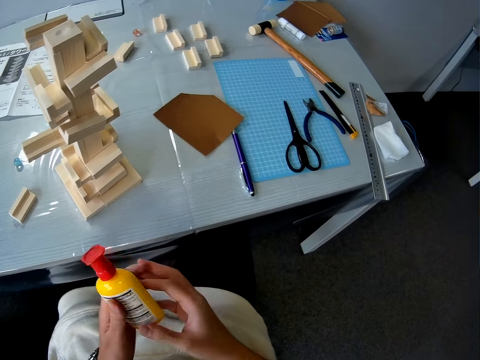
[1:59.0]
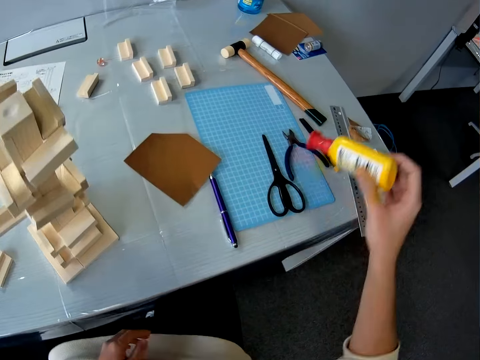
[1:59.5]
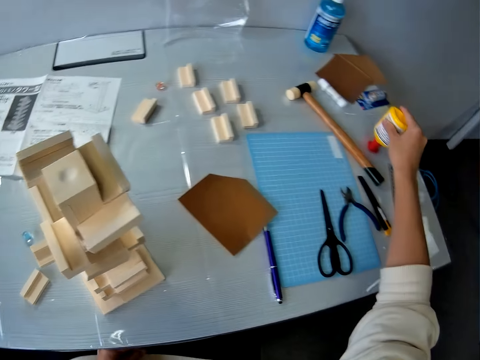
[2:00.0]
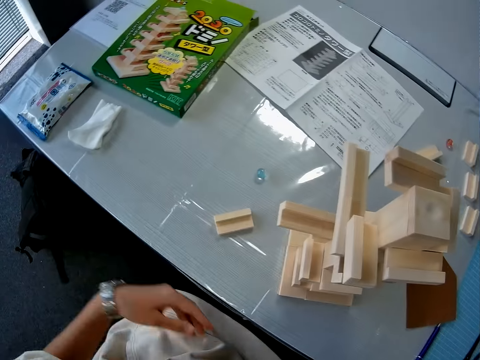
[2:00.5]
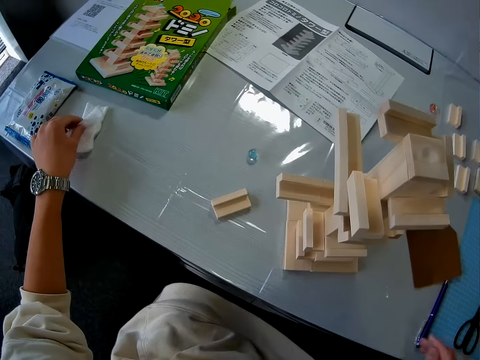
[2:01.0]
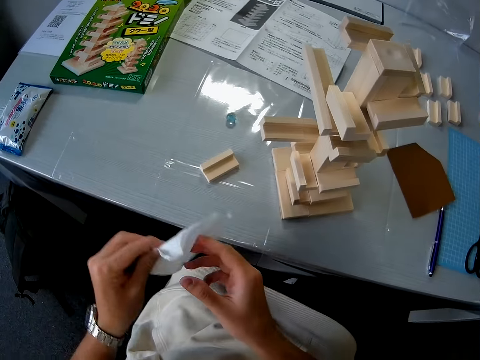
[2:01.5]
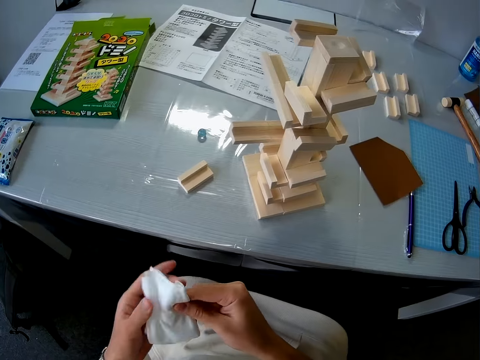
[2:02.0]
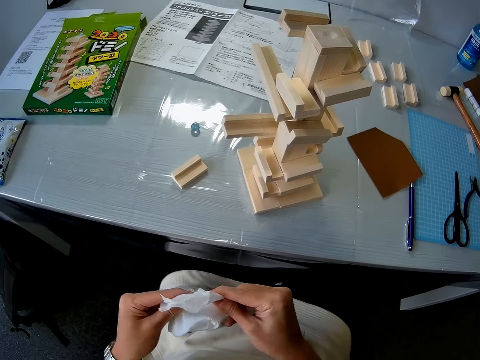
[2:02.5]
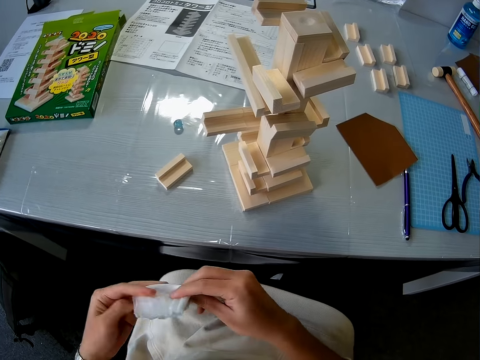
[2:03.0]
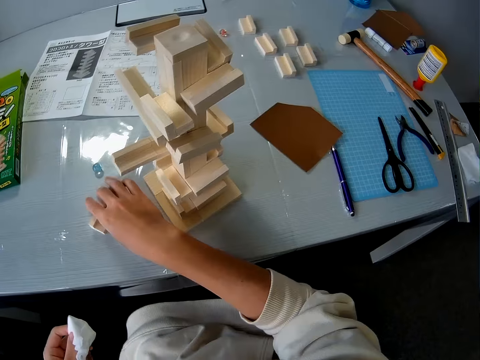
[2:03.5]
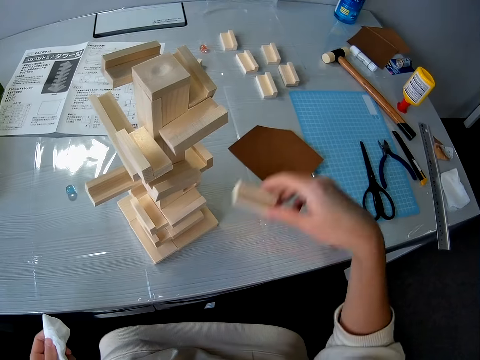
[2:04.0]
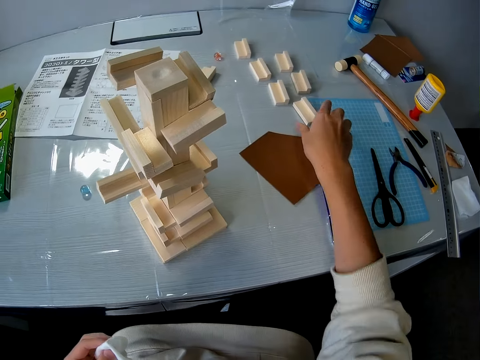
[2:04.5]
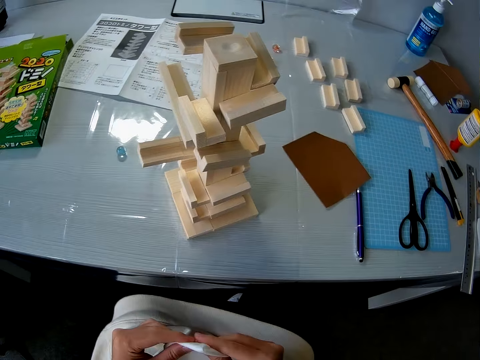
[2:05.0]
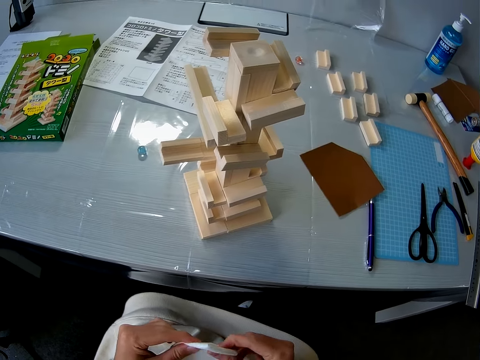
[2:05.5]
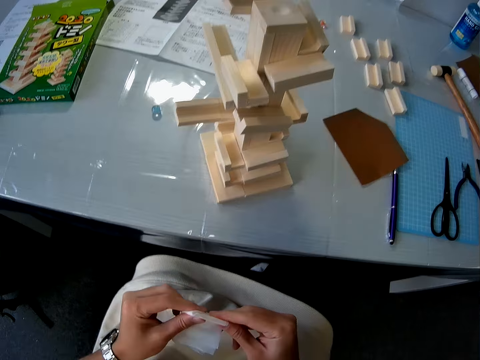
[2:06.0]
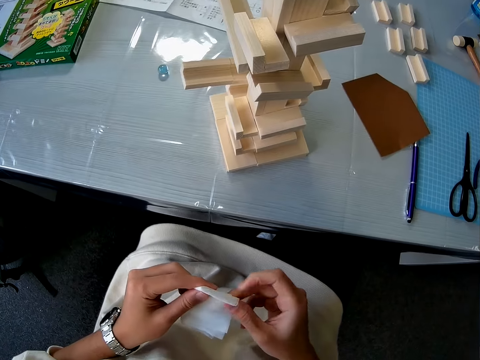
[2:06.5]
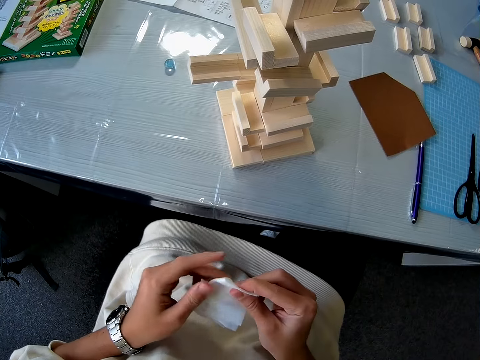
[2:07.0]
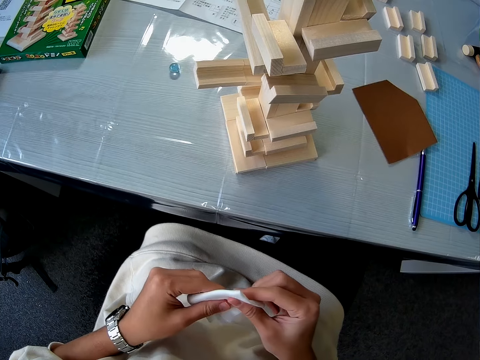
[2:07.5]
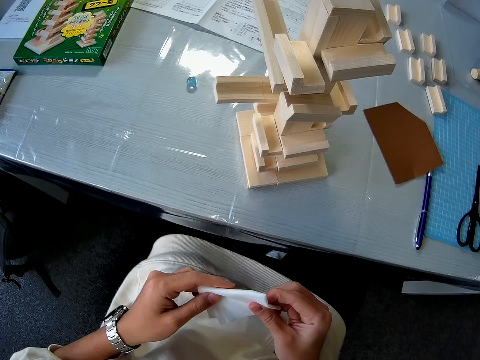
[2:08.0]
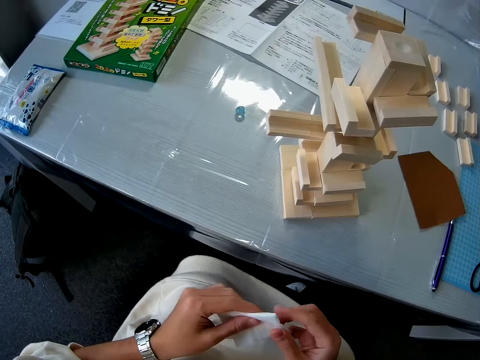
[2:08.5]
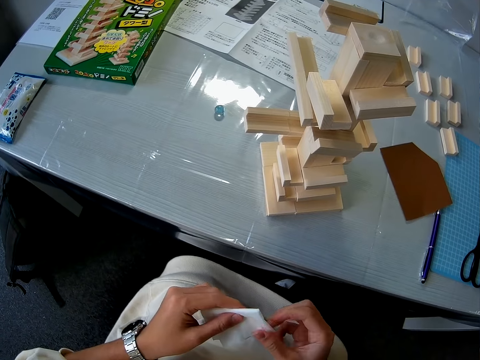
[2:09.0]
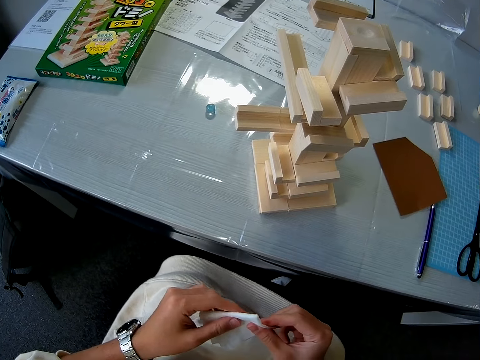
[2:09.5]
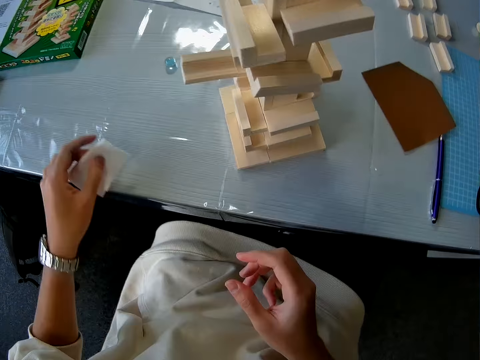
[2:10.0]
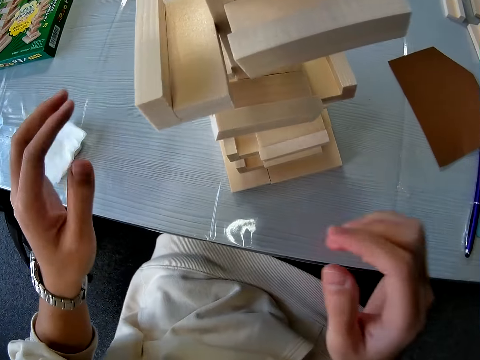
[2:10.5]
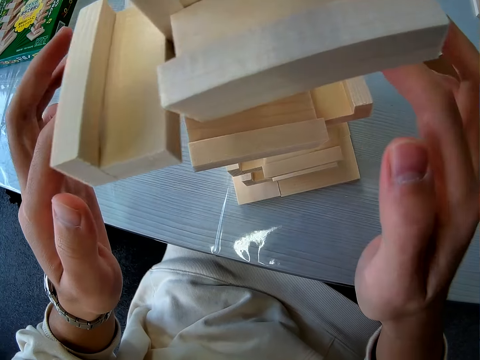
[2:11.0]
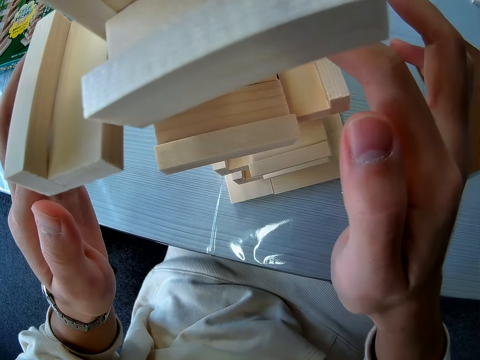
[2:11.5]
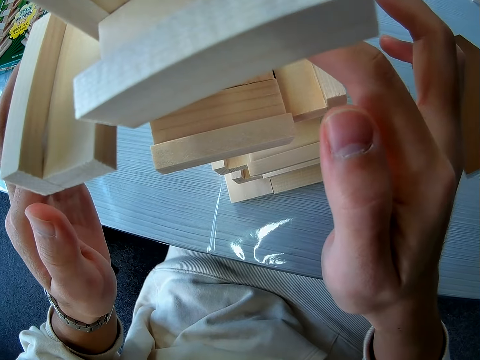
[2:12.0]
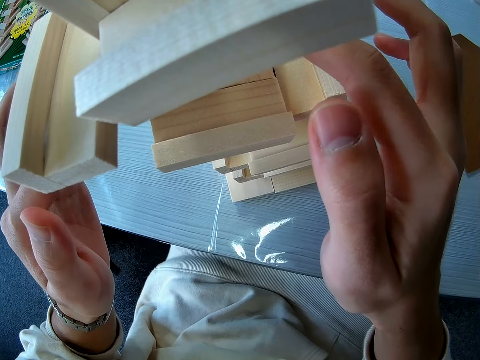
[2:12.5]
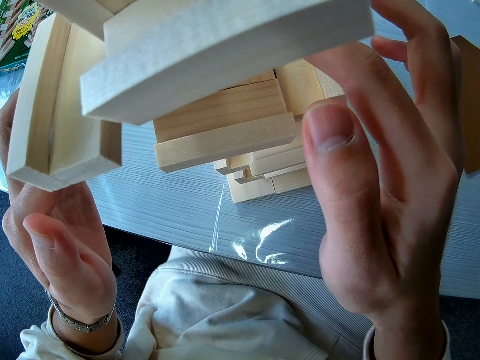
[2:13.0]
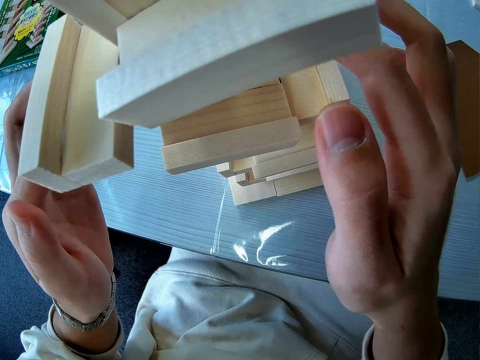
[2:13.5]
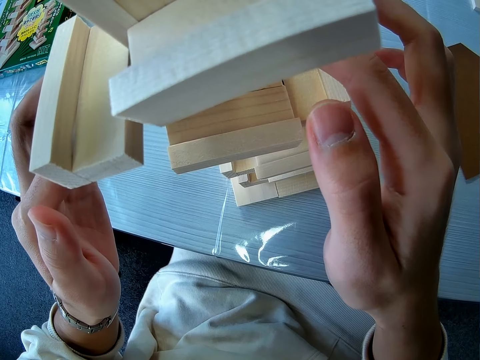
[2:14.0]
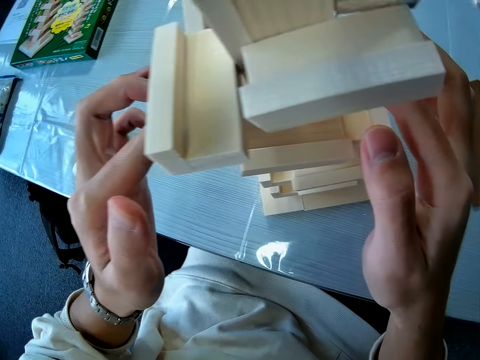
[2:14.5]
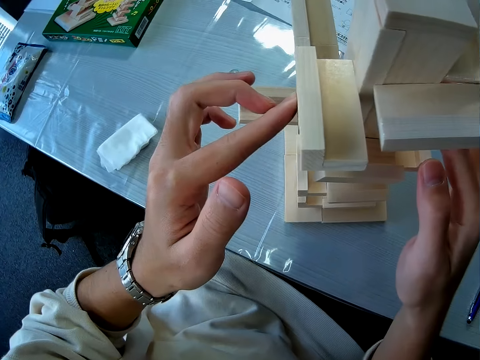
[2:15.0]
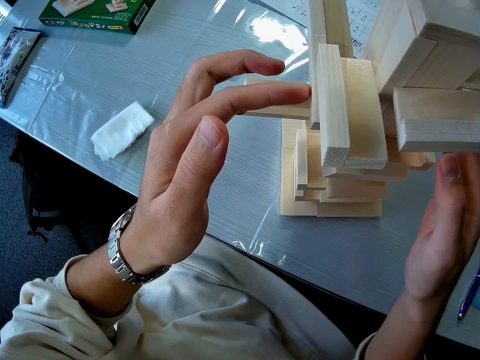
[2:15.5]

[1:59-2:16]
The camera wearer rolls the glass ball down the wooden topple brick game. He puts the bottle on the table. He picks up a tissue paper from the table with his left hand. He wipes his fingers with the tissue paper. He picks up a wooden piece from the table with his right hand. He folds the tissue. He drops the wooden piece on the table. He wipes his fingers with the tissue paper. He touches the tissue paper. He drops the tissue paper on the table. He adjusts the wooden topple brick game with his two hands. He touches the arranged woods.

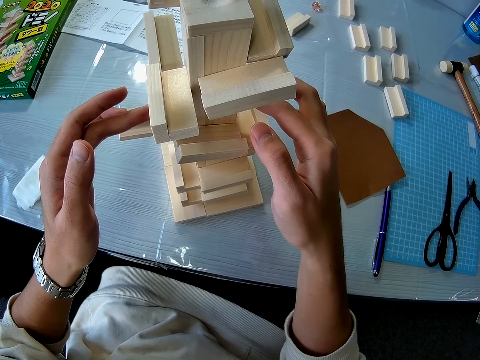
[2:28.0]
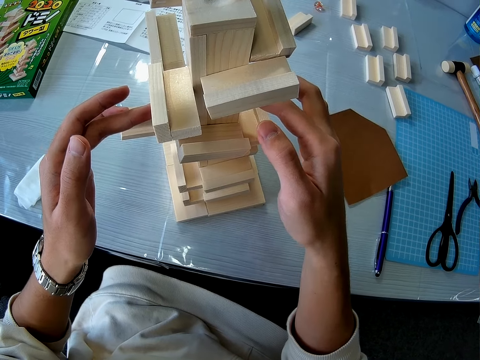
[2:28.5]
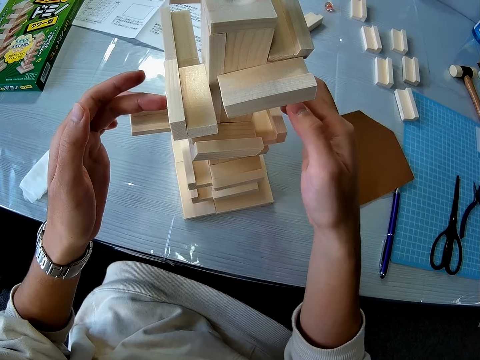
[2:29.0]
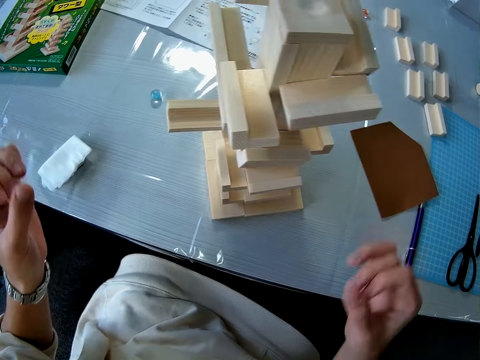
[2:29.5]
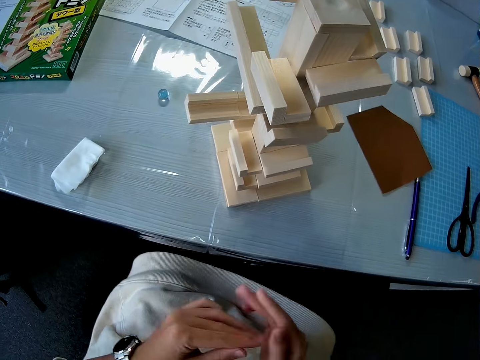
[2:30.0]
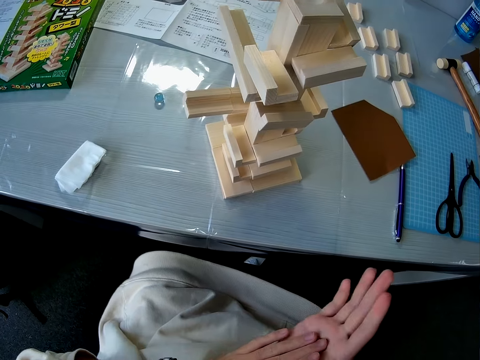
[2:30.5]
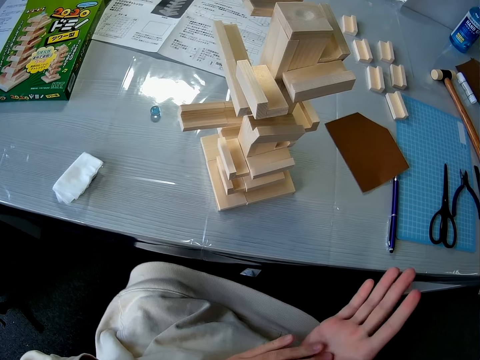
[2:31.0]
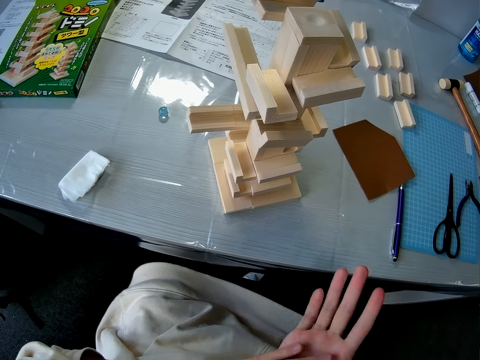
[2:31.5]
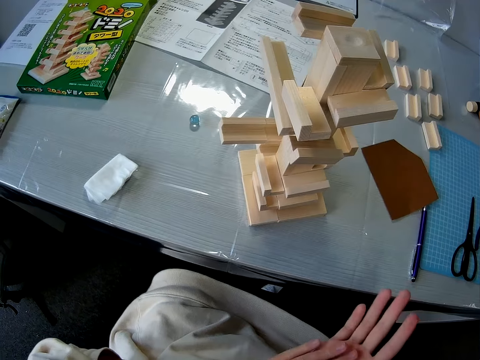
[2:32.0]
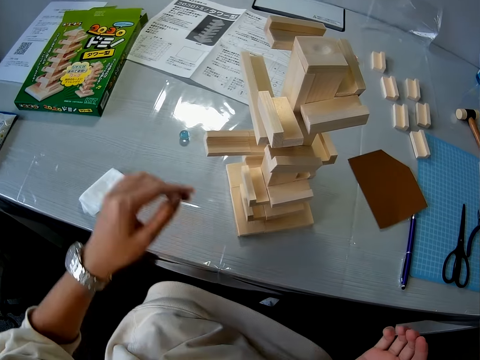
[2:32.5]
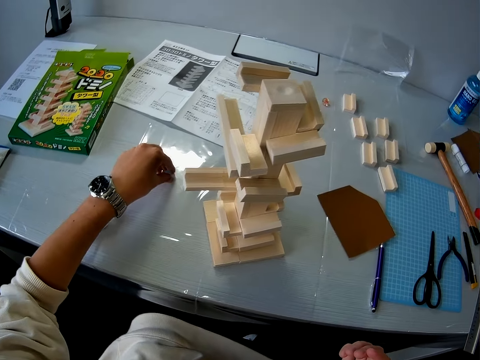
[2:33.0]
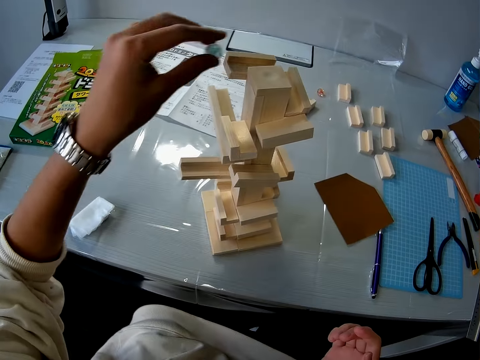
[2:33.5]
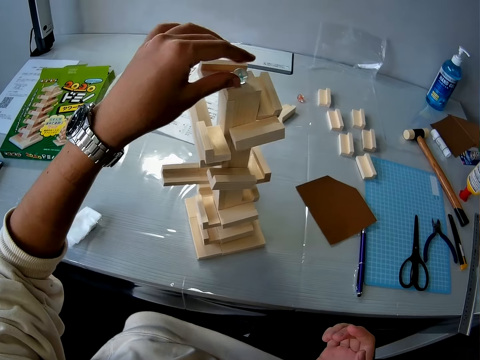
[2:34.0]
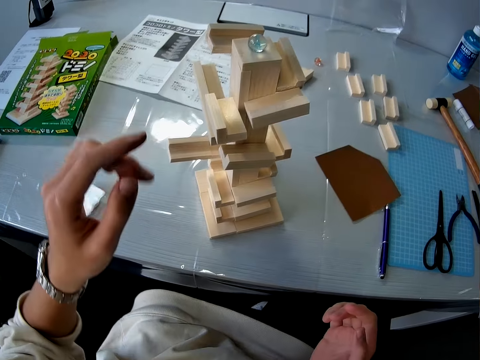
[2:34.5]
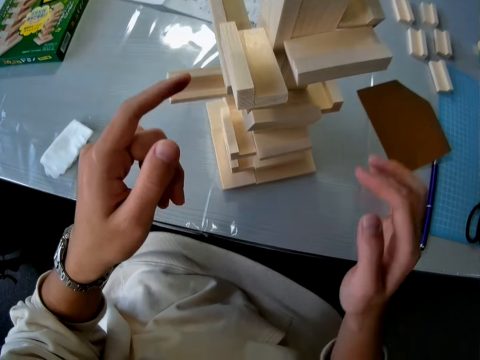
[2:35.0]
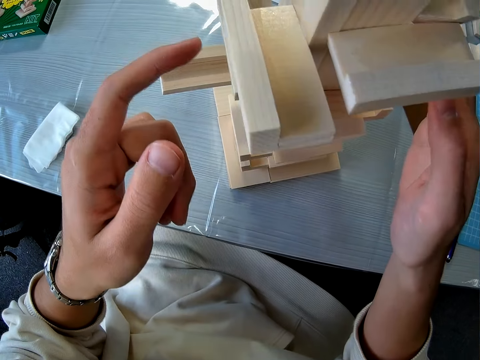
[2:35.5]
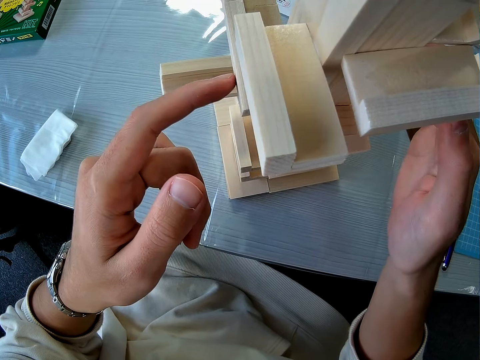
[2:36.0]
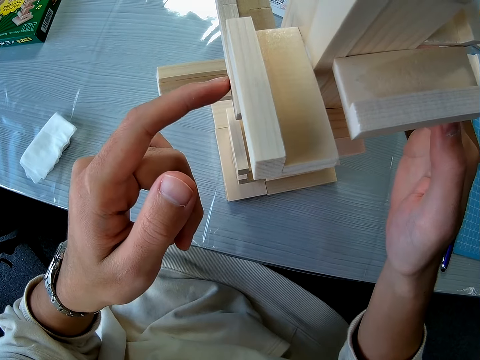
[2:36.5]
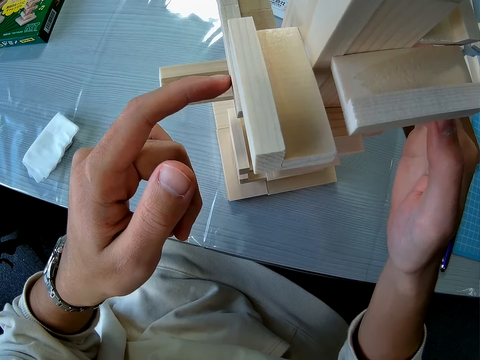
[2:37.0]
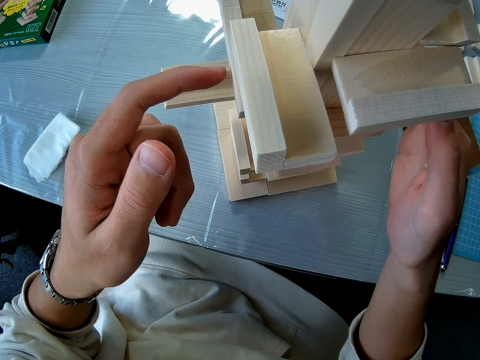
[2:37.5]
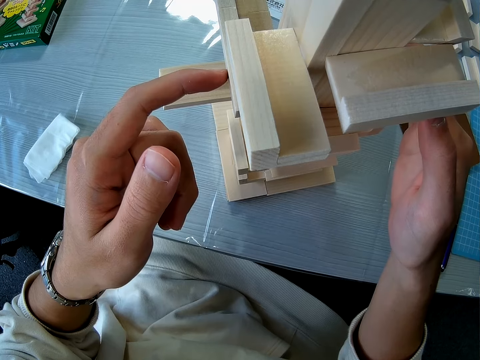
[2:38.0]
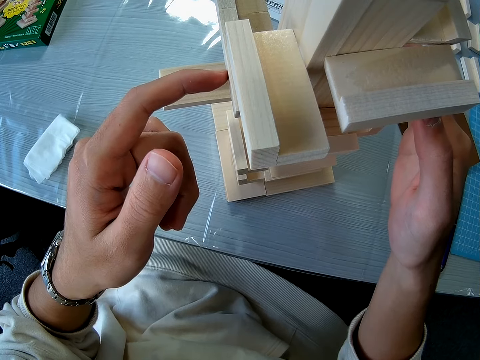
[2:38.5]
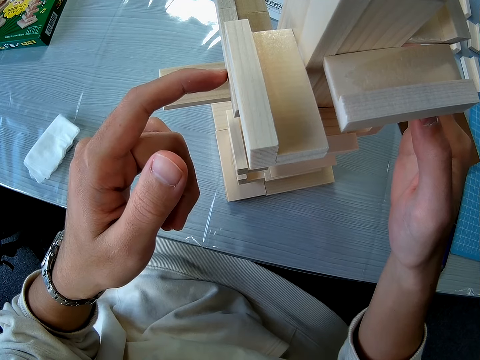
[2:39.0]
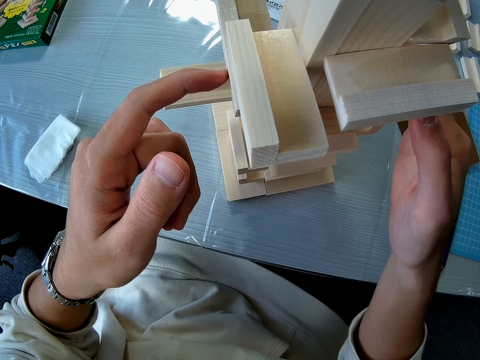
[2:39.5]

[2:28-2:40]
The camera wearer rubs his palms against each other. He picks up the glass ball from the table. He places the glass ball on top of the wooden topple brick game. He holds the wooden topple brick game with his two hands. He touches the wood.
